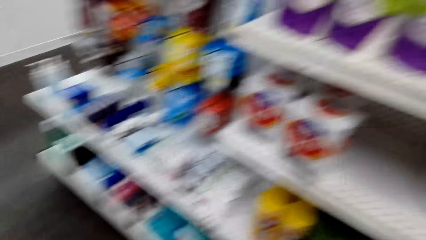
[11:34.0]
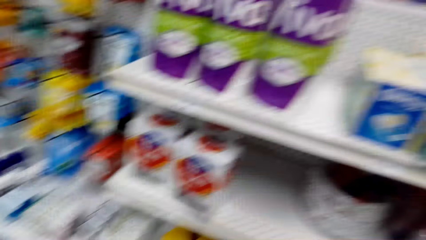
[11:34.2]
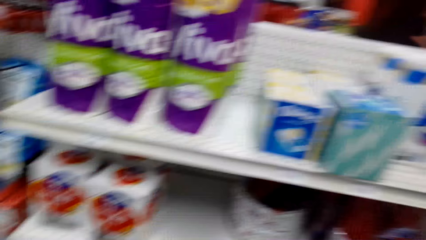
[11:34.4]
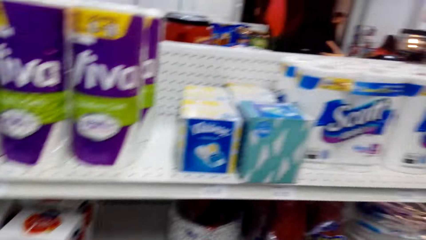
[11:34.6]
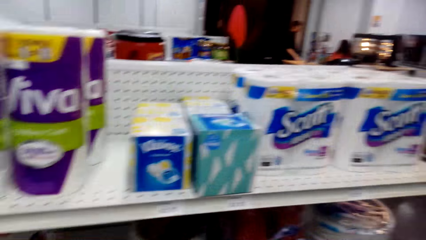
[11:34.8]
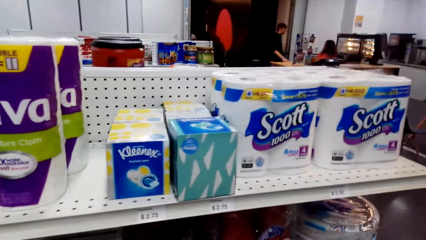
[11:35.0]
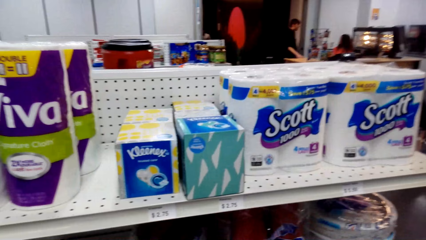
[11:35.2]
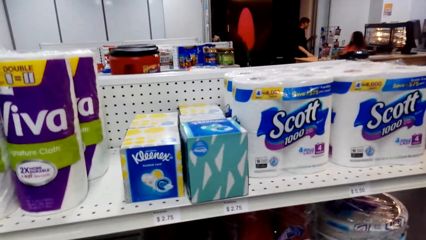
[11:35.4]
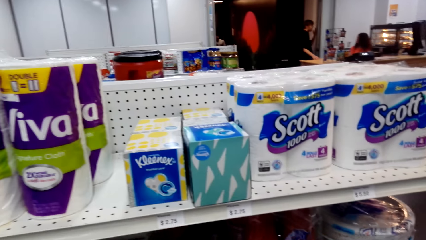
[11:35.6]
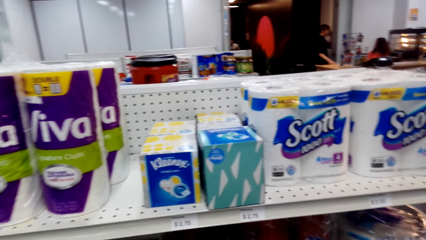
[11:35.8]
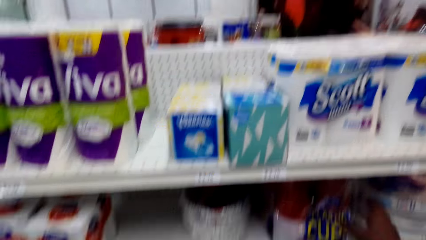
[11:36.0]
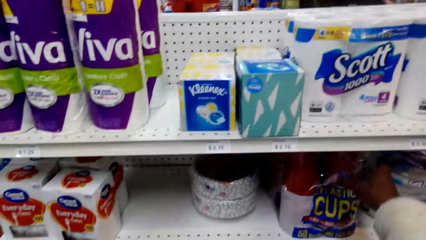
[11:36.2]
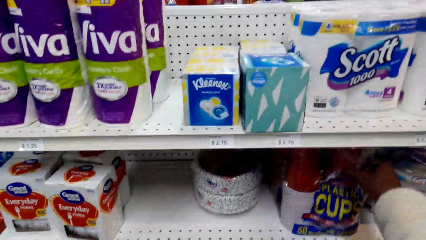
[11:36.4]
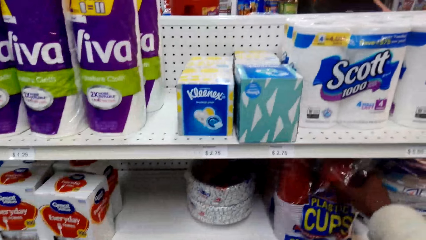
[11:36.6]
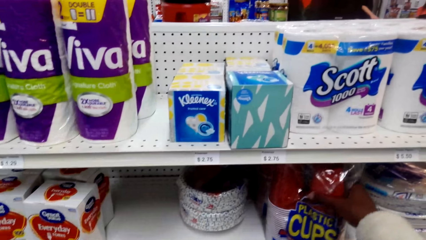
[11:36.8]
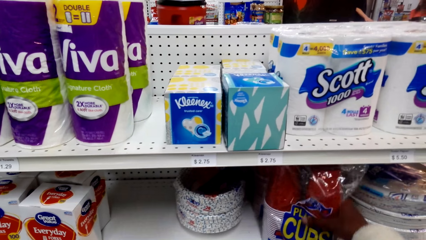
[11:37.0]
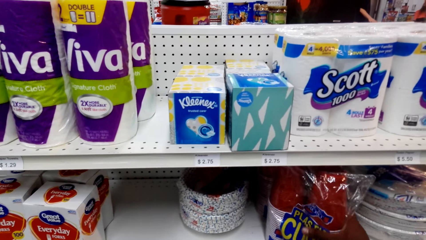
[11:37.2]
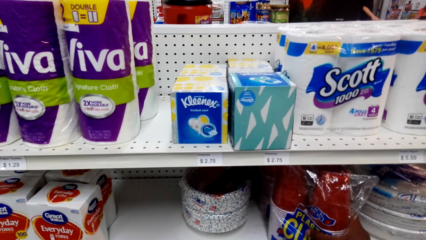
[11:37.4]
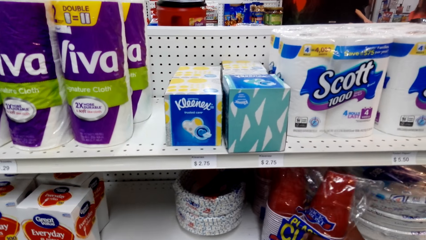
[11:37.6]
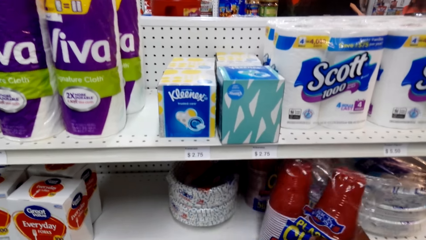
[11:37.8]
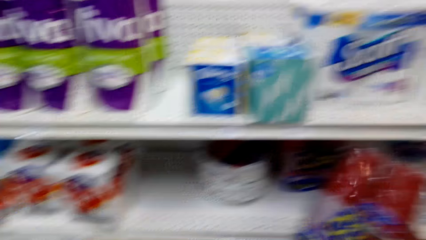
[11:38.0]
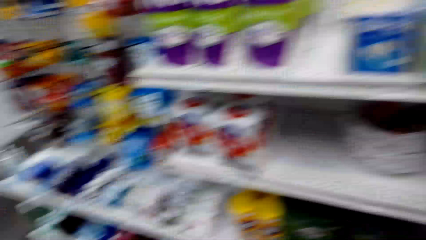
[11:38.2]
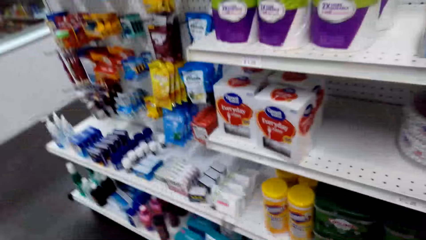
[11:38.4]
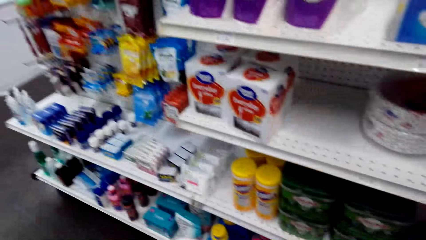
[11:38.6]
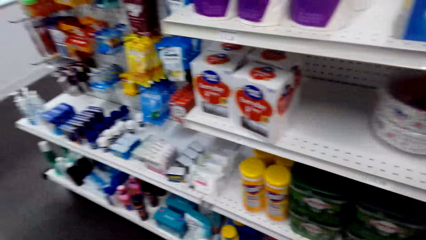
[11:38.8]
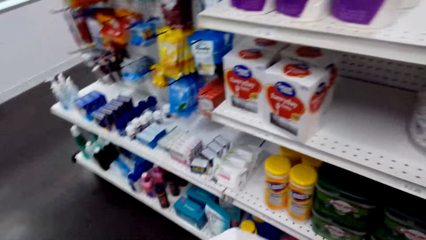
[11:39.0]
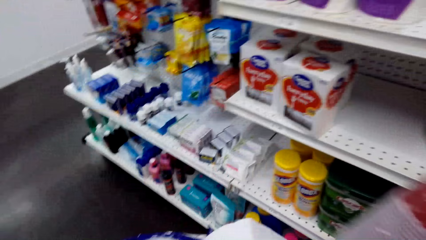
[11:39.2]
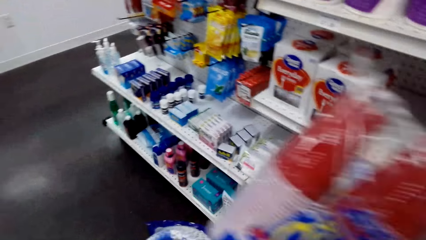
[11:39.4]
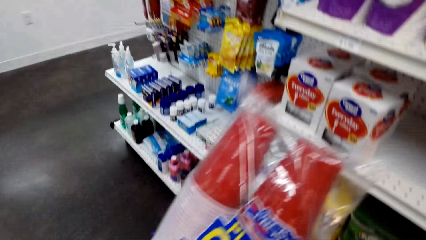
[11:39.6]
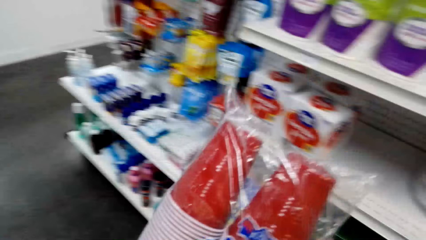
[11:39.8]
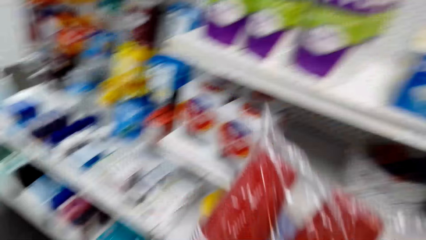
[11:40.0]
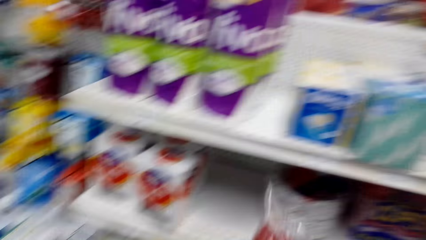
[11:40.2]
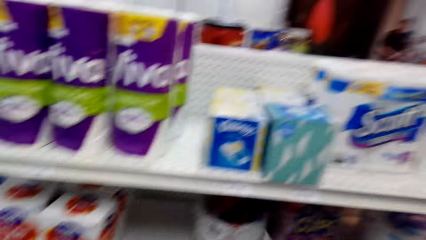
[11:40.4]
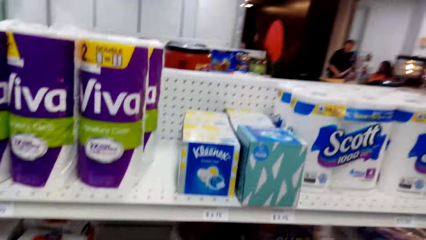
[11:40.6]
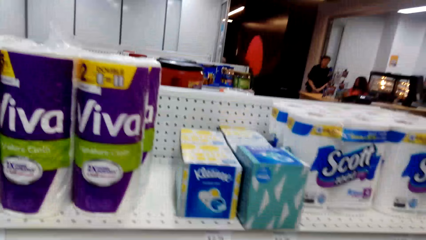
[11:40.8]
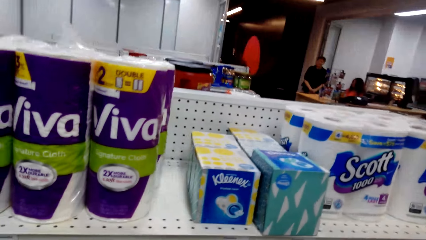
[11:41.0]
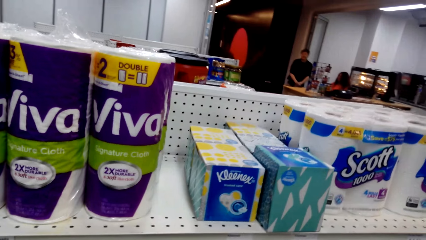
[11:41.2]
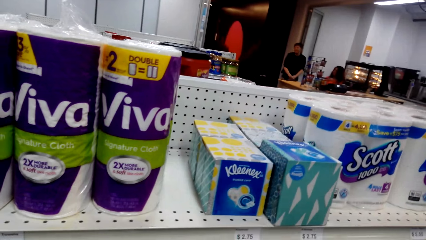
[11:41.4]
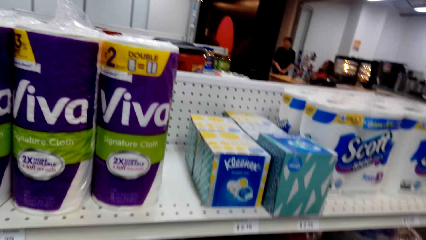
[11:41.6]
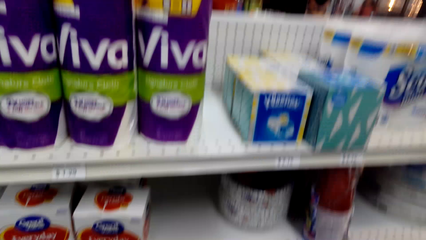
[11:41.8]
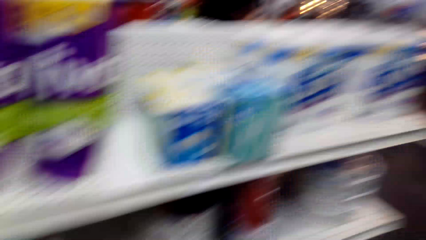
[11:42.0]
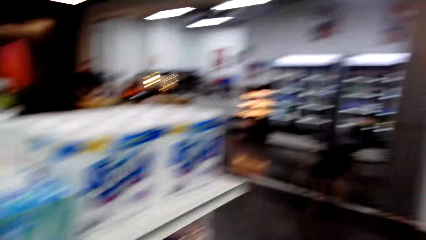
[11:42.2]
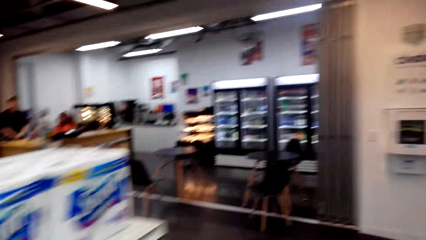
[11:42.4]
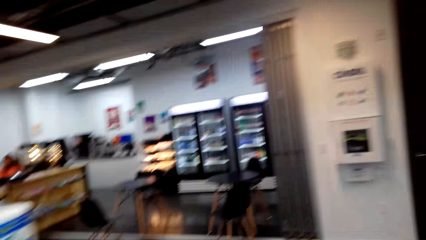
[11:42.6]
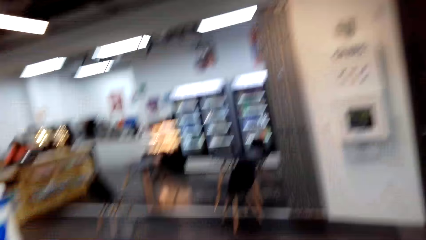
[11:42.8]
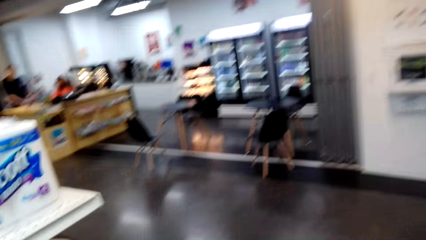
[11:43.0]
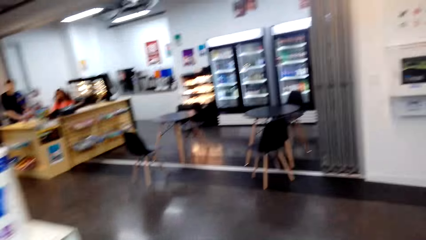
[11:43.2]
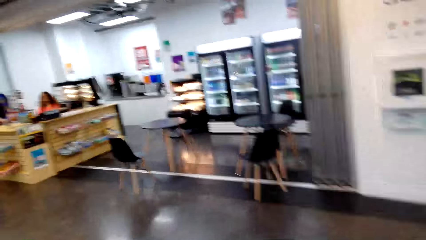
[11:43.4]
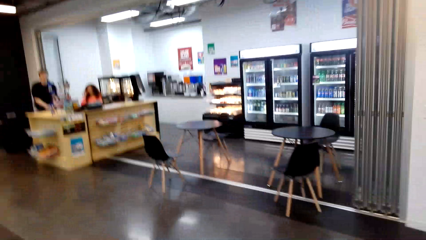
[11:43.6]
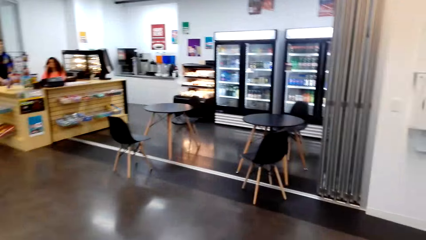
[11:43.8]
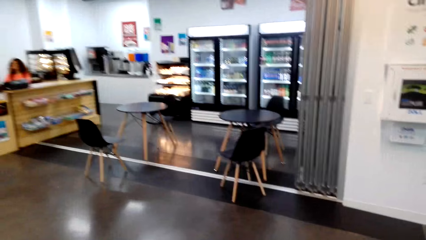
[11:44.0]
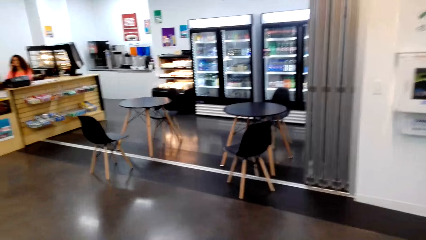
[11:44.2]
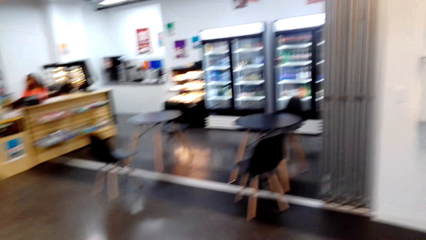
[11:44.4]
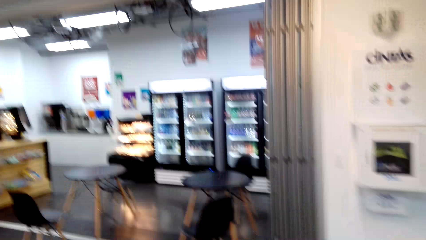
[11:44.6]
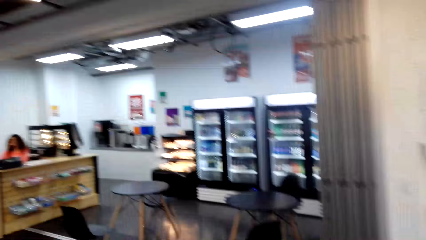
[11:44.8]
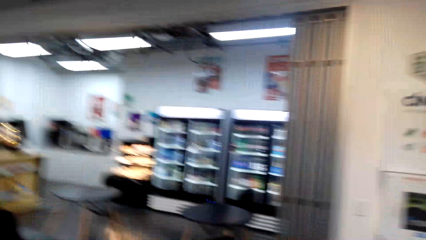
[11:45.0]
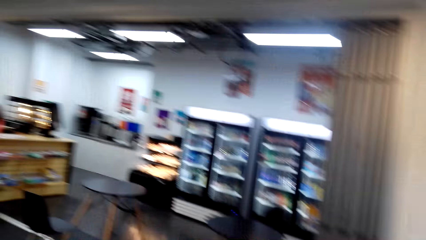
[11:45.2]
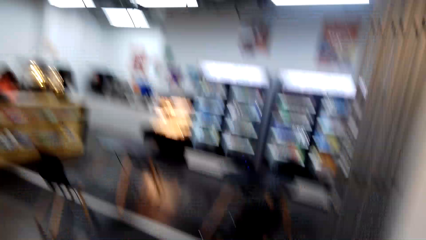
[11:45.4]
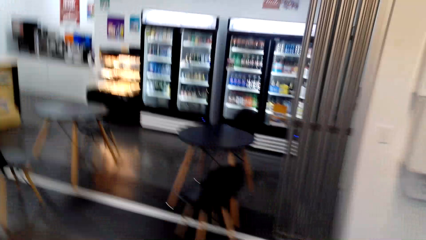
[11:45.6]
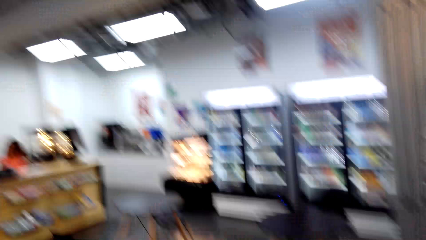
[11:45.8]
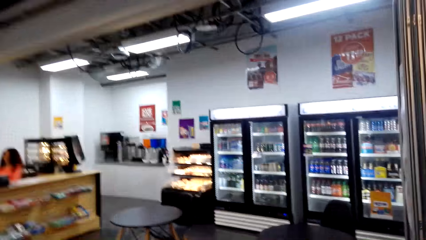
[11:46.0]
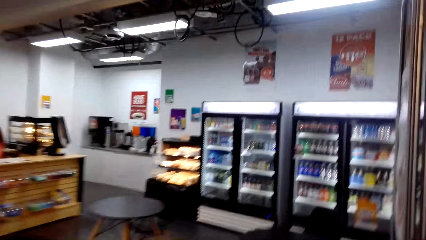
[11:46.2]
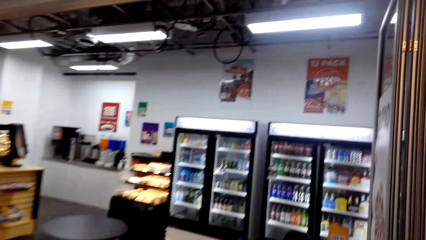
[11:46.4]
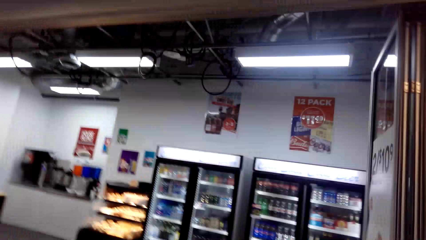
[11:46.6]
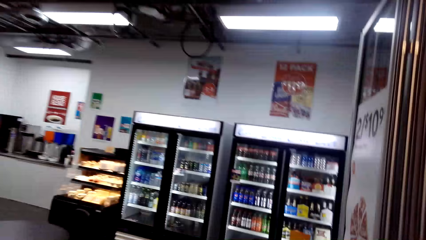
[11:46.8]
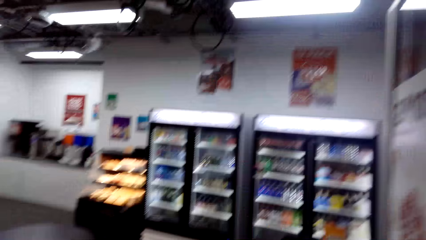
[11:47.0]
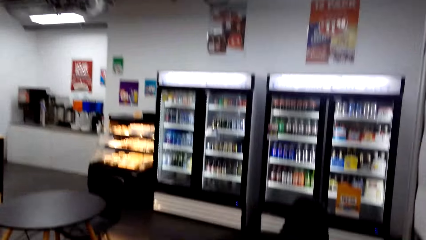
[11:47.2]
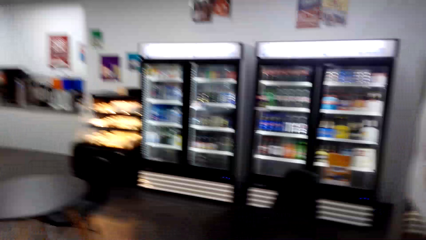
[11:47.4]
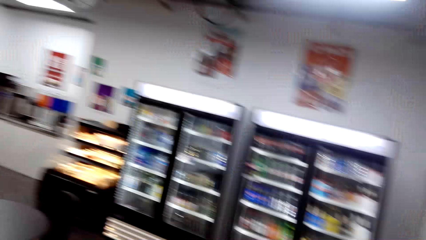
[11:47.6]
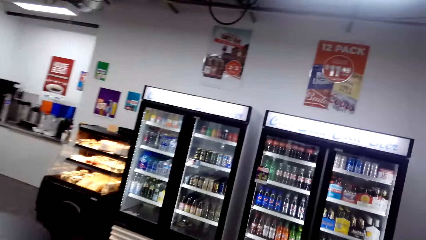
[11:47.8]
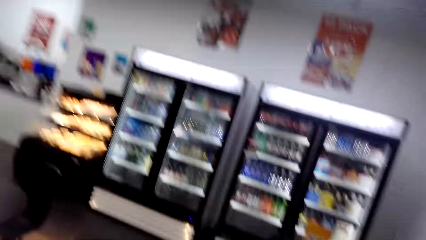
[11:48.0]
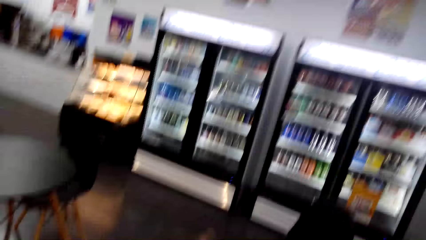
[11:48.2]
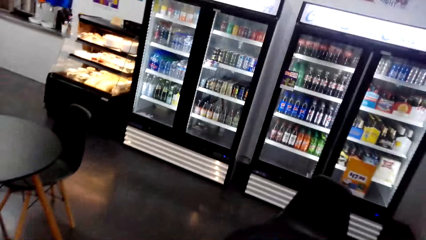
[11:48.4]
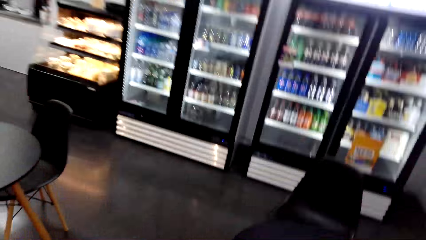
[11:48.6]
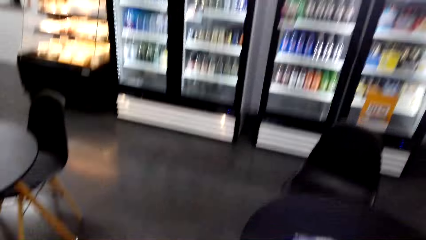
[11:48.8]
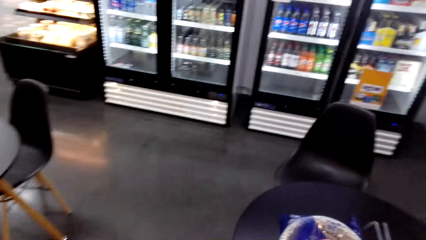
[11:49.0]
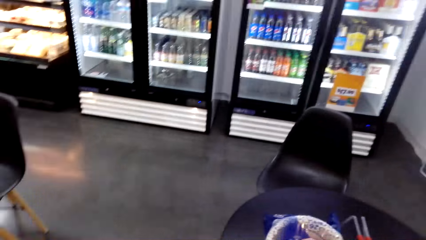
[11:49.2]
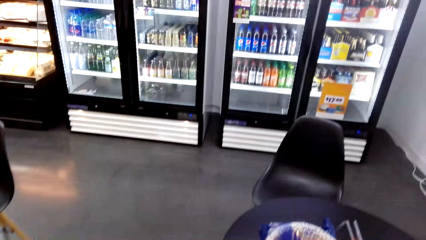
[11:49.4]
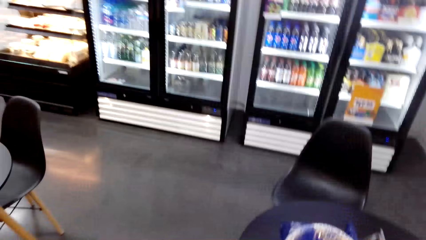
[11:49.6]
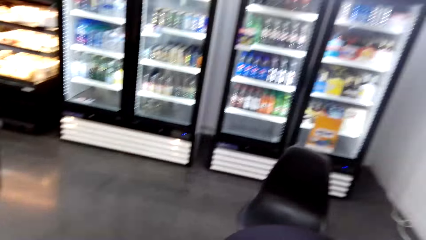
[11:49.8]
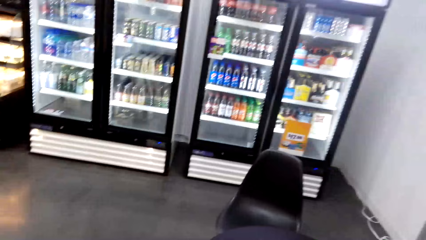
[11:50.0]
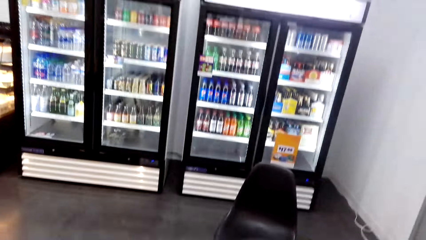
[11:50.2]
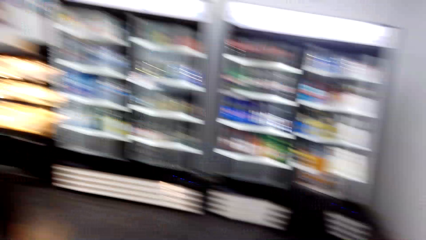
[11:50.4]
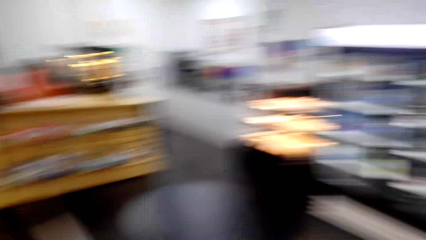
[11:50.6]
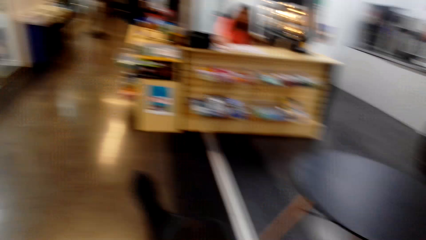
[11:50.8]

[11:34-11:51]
The camera wearer takes something. They hold a pack of plastic cups. They turn around. They hold the pack of plastic cups. They take a plastic tumbler. They turn around. They walk around. They turn around. They walk along the shelves.
